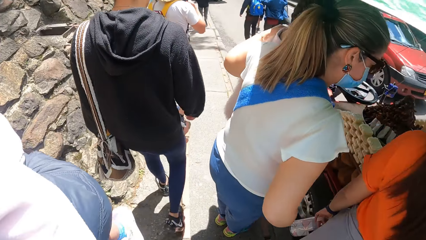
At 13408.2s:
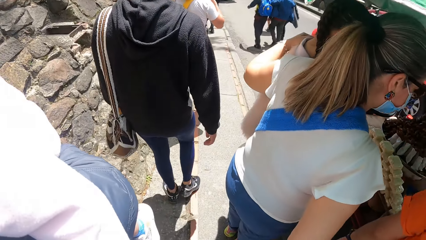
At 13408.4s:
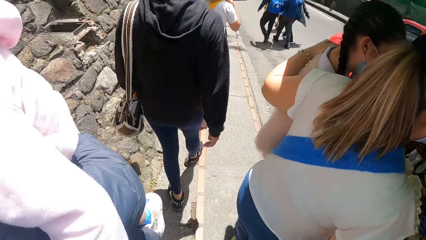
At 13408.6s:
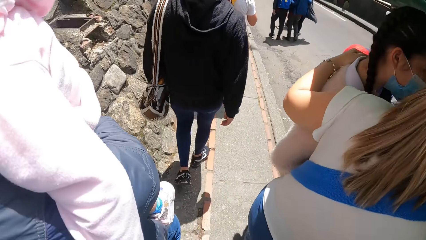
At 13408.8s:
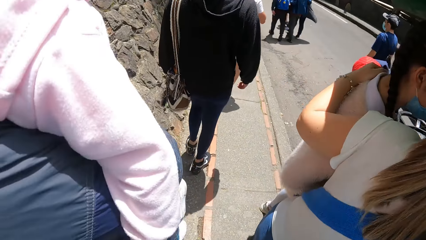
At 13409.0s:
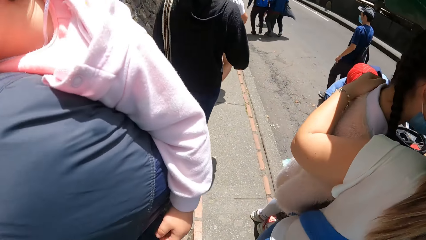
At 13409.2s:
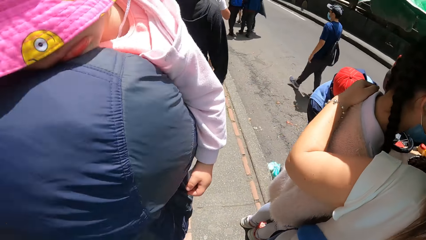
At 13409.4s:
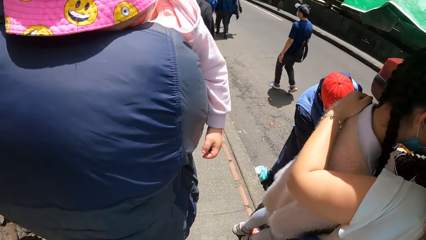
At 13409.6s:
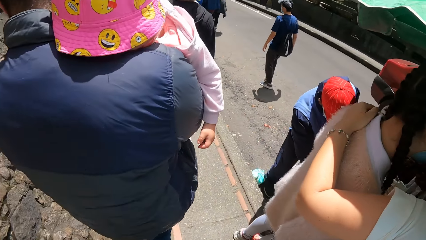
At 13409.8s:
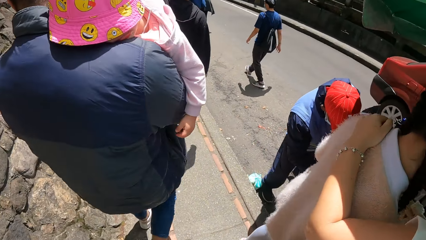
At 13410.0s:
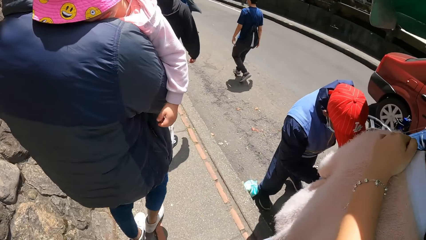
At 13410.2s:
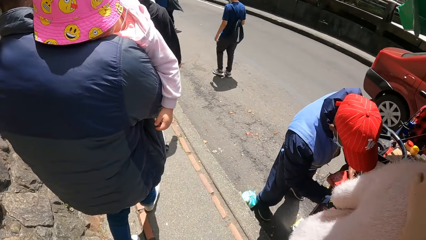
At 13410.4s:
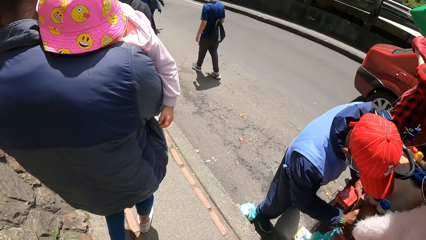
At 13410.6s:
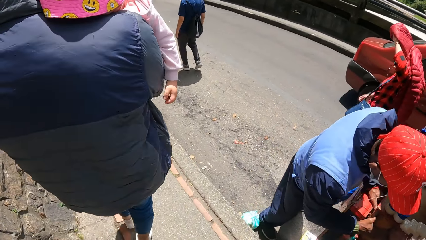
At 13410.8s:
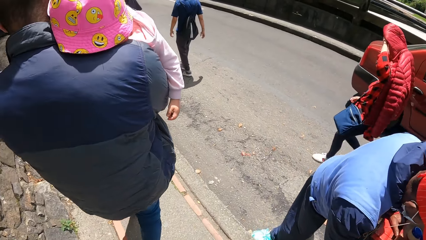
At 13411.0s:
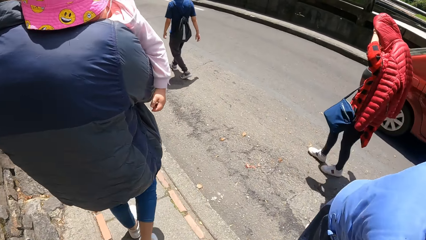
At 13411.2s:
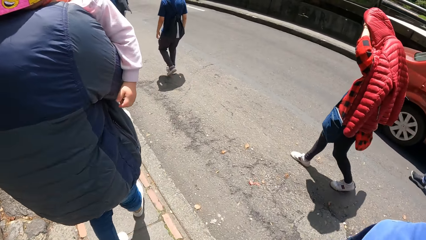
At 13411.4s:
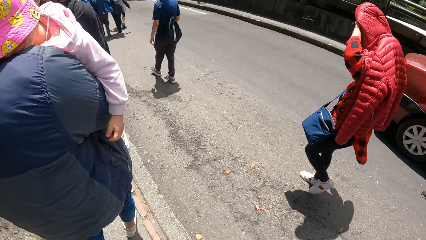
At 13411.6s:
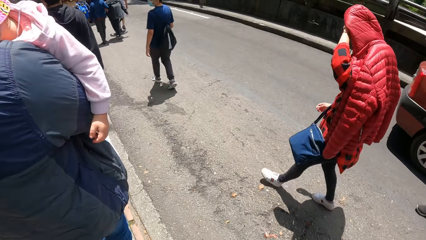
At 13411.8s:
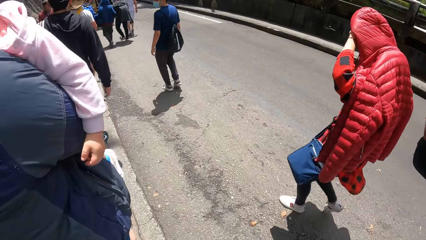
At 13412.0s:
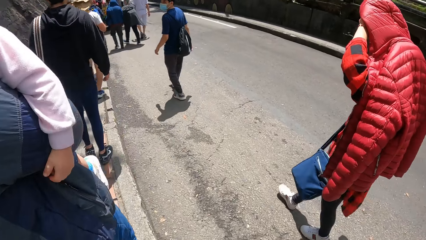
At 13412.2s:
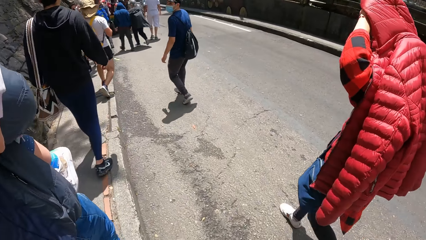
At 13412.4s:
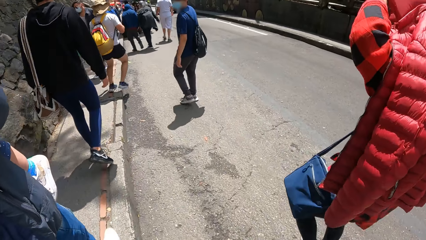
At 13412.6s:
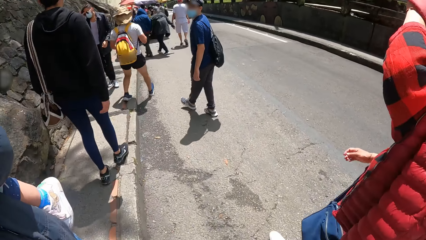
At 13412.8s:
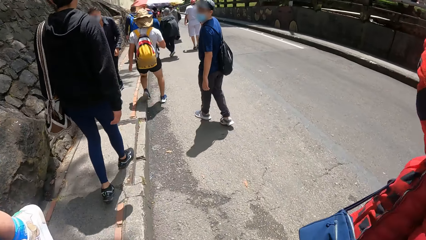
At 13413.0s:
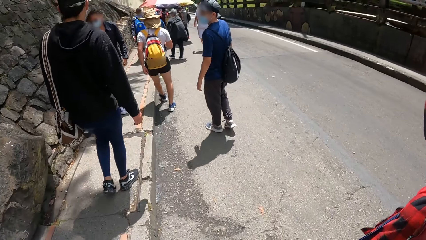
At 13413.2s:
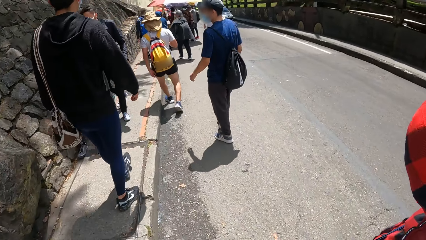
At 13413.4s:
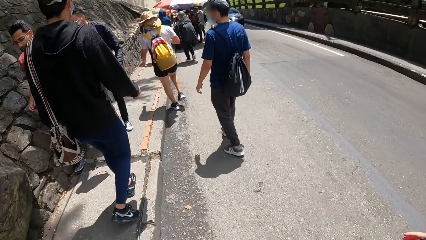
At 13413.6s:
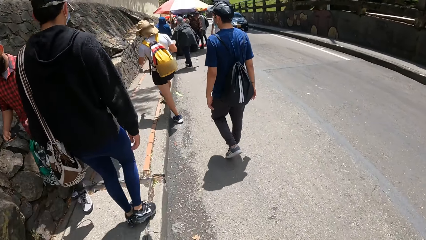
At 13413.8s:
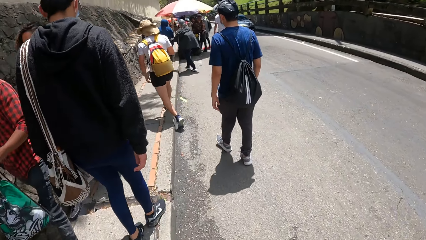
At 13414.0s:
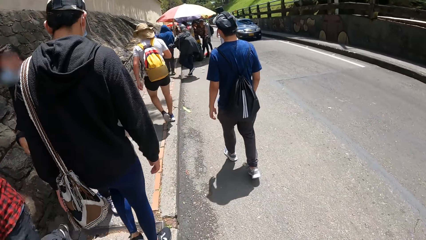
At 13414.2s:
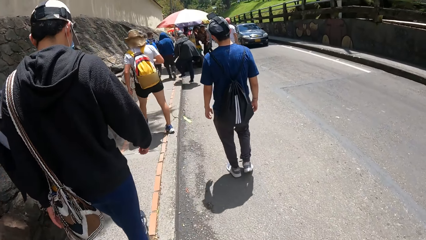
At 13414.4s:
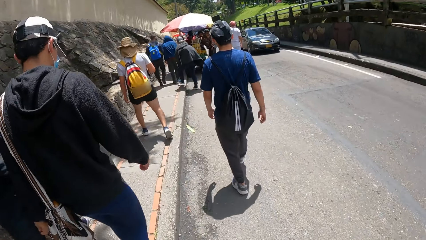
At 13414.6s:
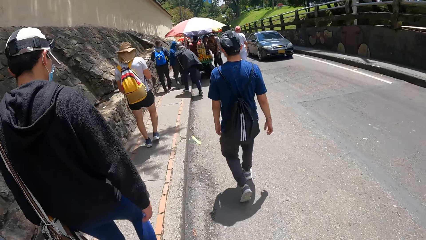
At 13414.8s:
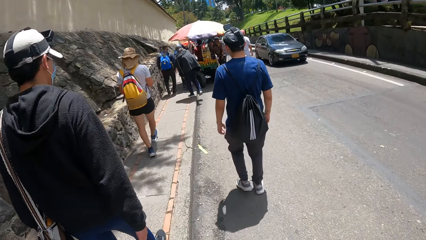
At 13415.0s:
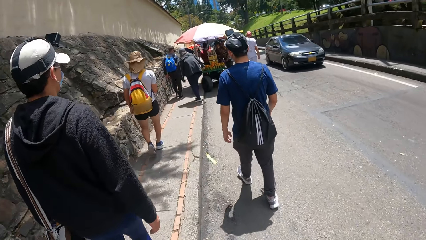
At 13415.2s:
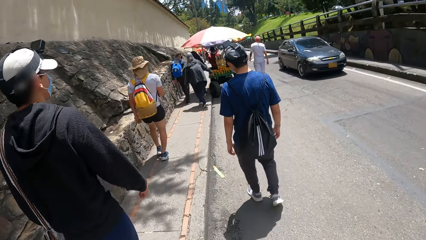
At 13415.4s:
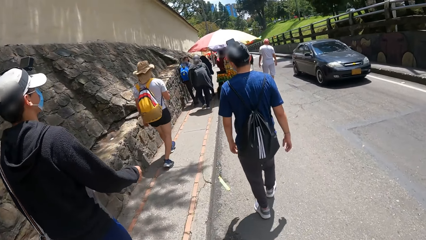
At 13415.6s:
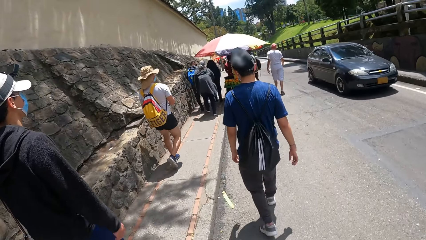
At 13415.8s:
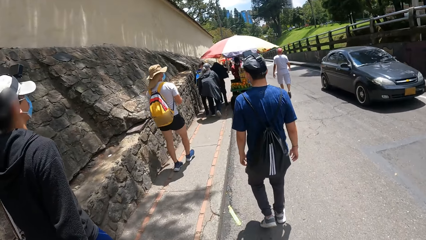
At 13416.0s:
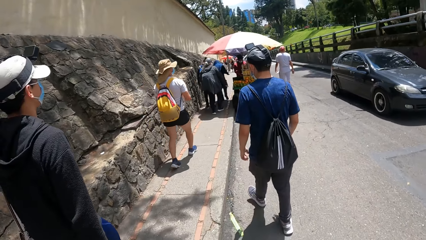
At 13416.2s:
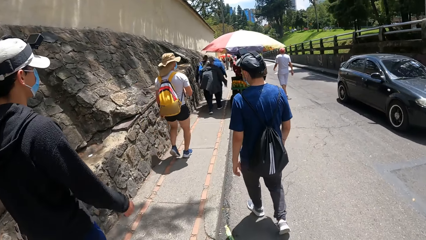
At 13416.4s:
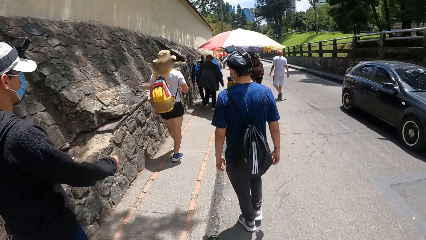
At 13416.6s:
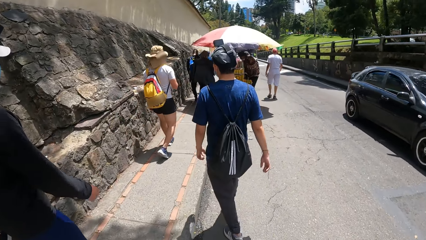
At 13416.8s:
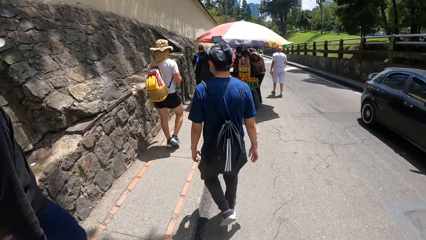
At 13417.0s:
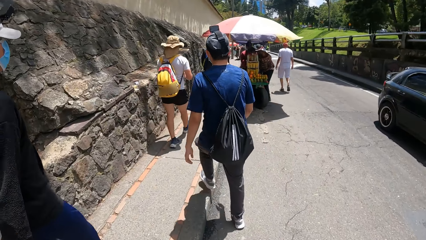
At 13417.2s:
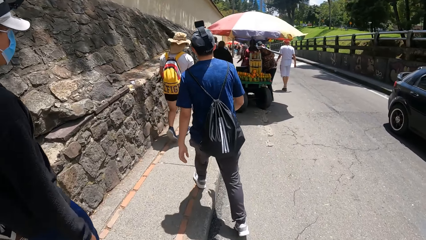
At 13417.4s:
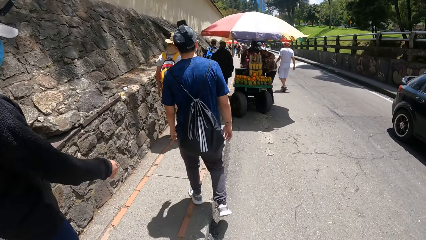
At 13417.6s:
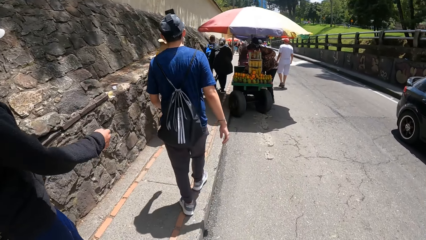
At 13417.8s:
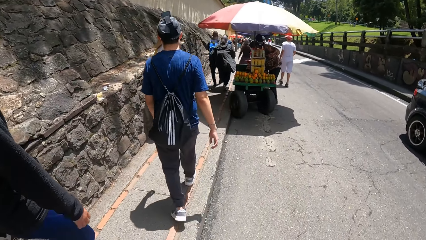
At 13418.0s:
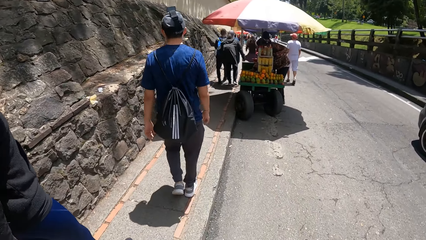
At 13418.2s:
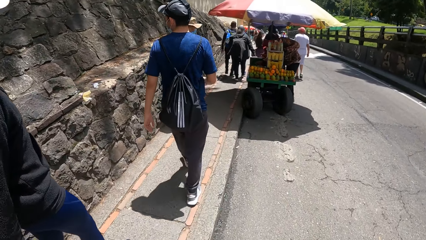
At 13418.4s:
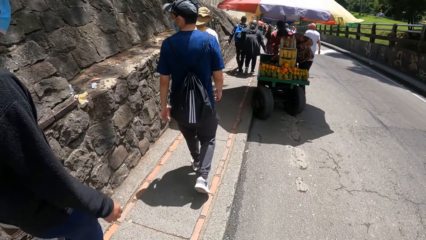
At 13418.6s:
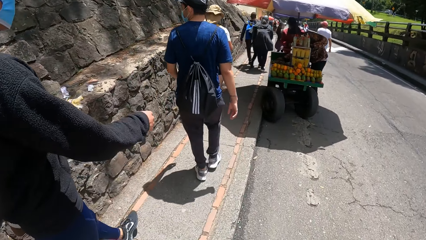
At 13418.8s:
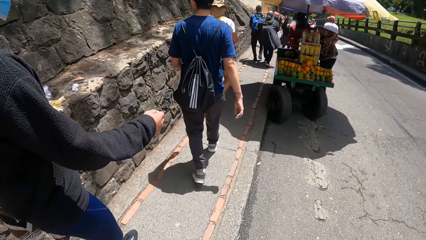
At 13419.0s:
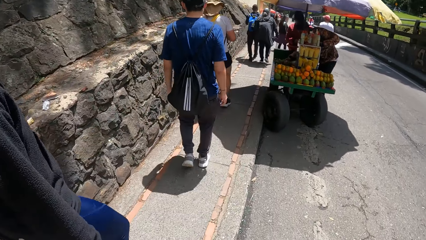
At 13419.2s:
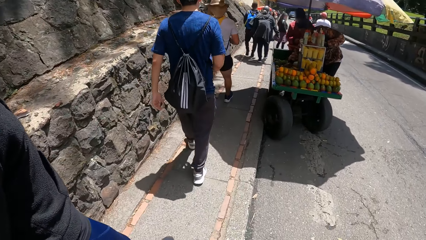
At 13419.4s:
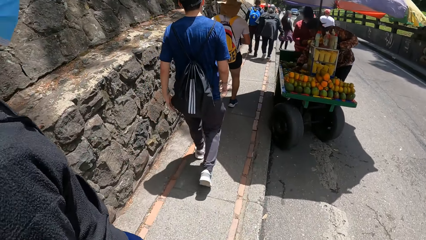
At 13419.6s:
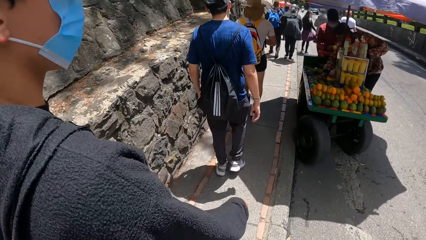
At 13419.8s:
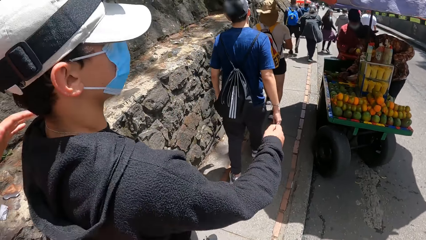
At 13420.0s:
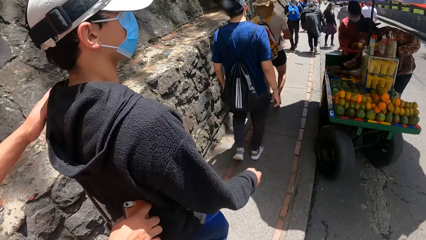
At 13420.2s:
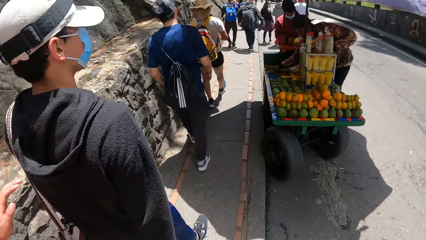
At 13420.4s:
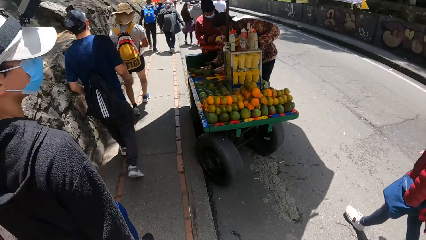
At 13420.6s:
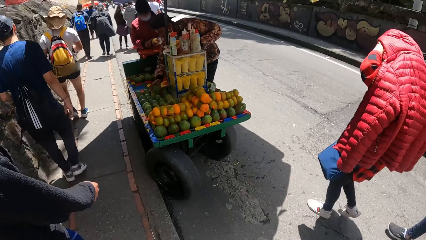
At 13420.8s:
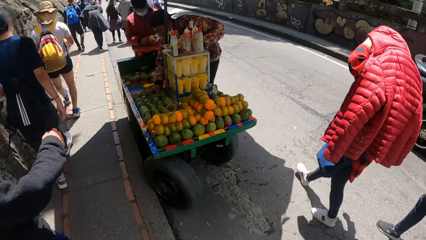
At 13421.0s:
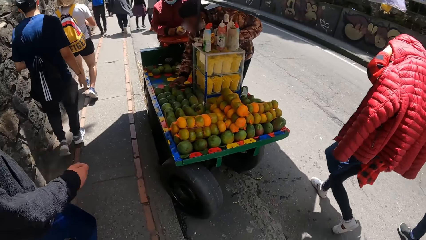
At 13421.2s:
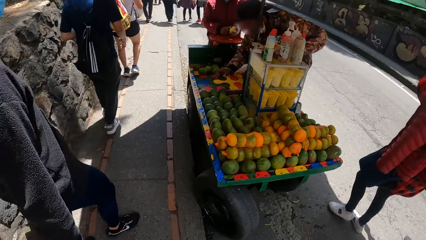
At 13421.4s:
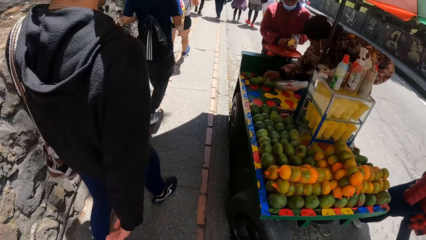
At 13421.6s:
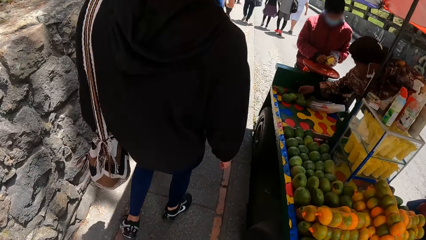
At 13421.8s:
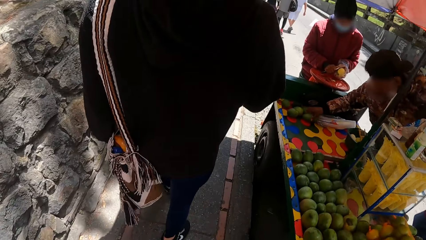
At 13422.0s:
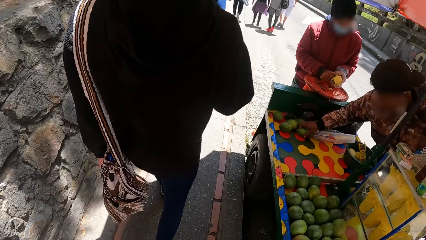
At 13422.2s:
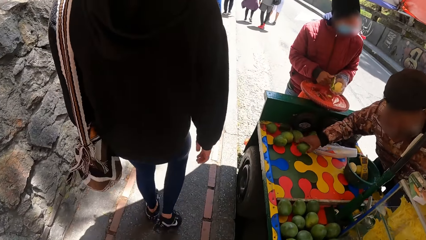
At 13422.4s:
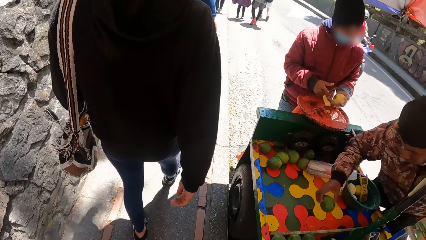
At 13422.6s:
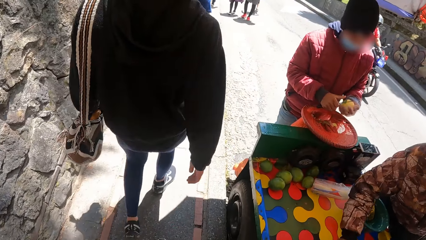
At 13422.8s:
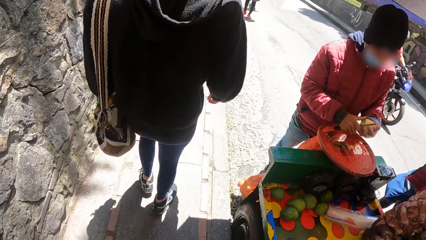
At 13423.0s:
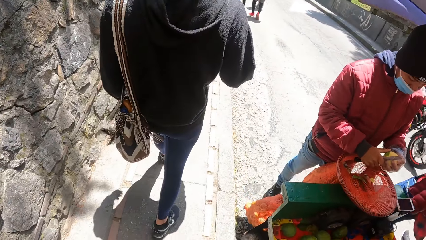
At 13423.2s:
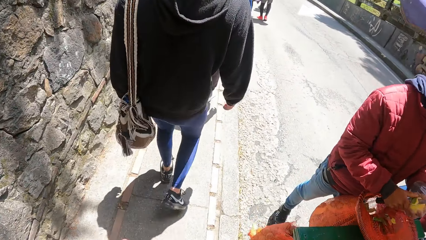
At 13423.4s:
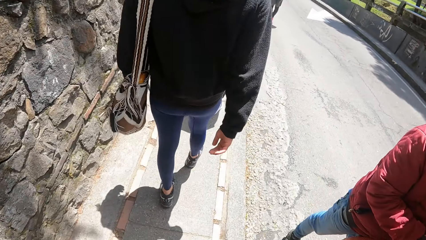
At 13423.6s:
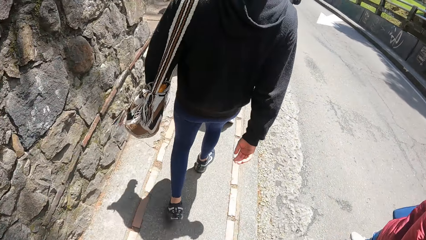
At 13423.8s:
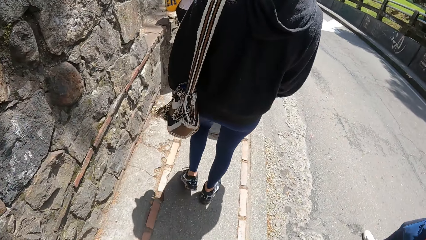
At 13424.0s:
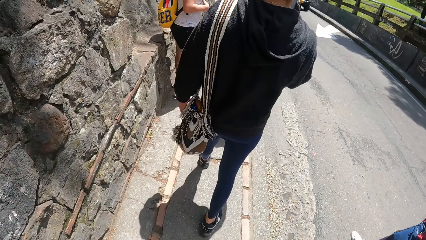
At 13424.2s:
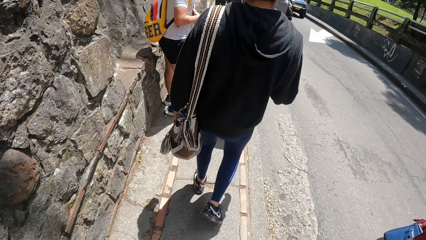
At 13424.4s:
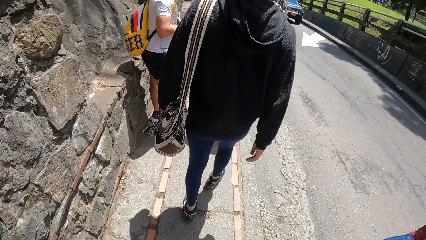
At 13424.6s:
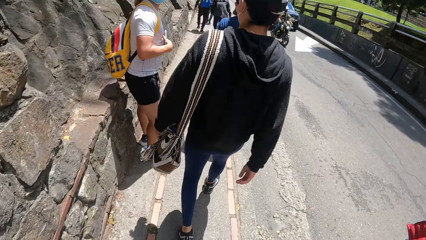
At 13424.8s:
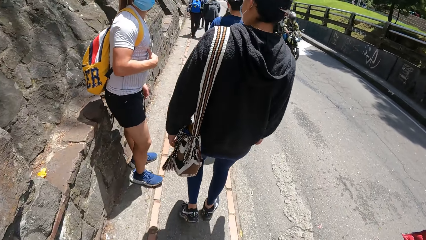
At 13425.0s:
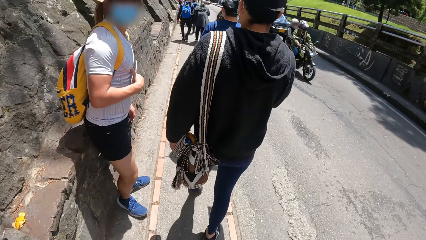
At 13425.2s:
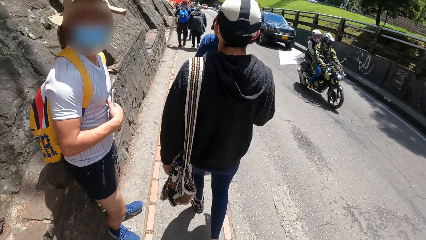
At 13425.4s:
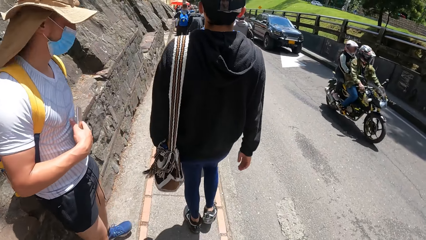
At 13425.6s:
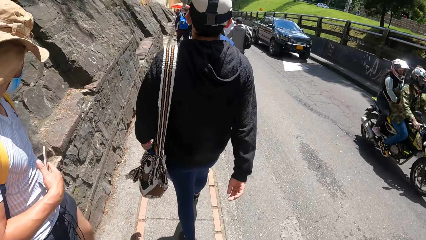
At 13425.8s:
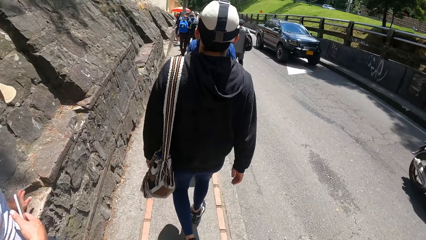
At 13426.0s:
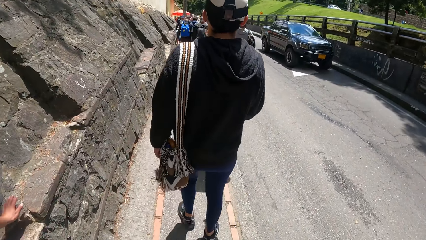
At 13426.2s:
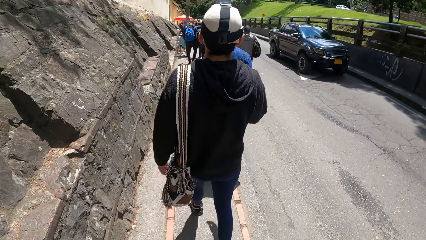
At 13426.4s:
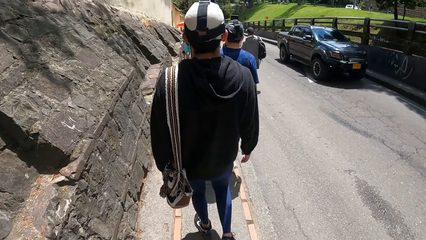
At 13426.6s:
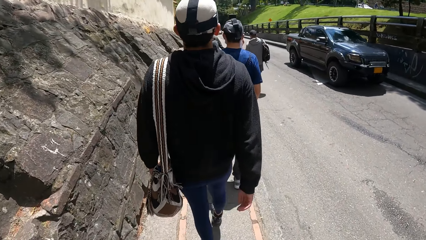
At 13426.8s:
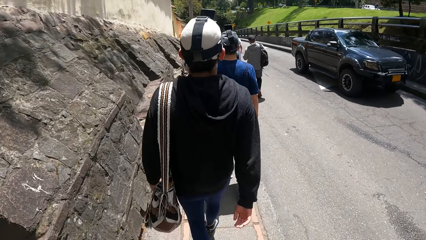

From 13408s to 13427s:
The camera wearer walks on the road. The man walks up the sidewalk. The camera wearer walks on the pathway. They look around. They look forward.
